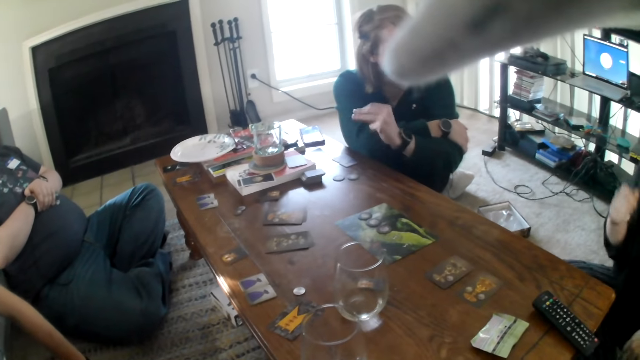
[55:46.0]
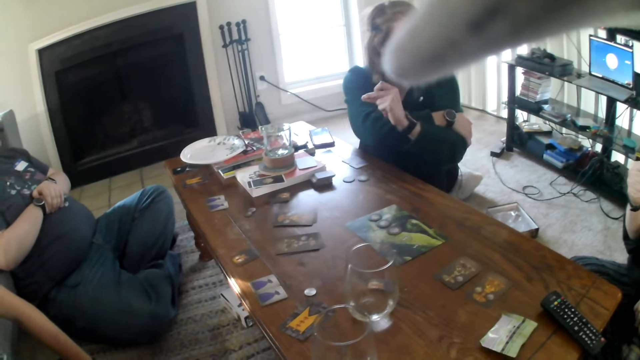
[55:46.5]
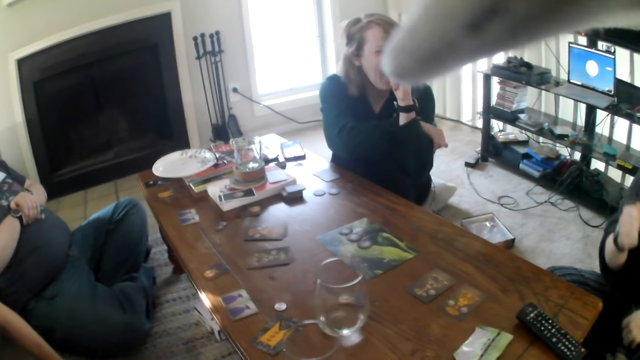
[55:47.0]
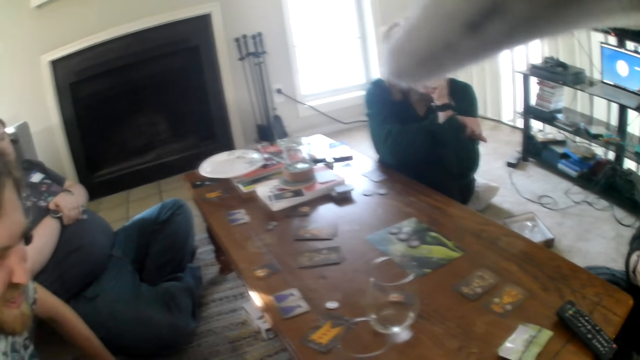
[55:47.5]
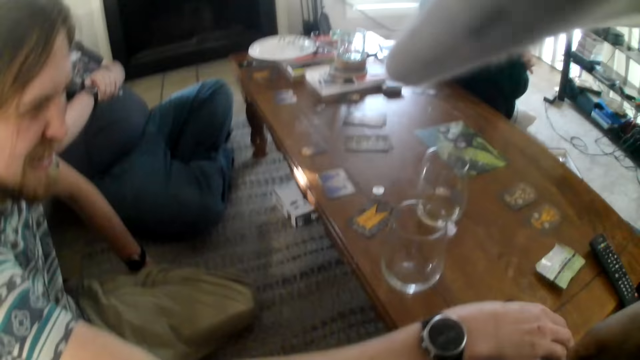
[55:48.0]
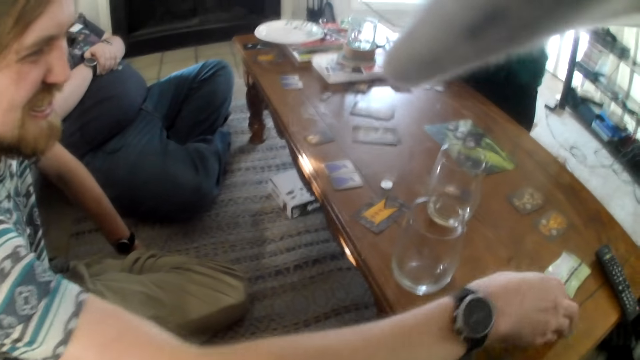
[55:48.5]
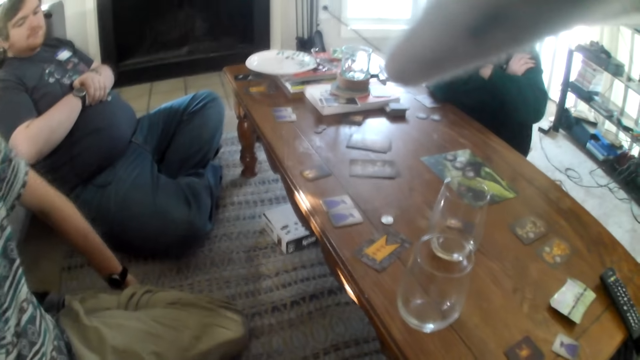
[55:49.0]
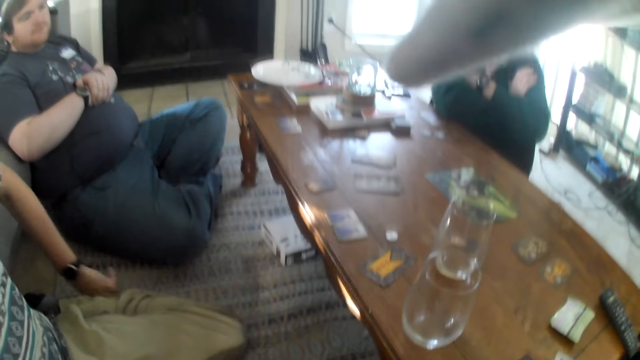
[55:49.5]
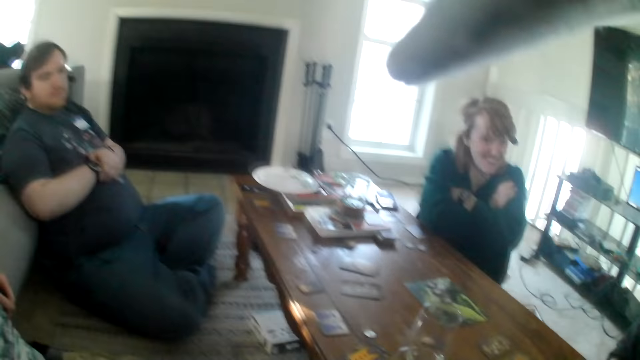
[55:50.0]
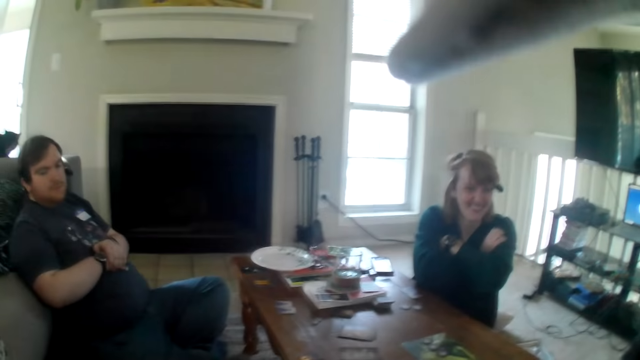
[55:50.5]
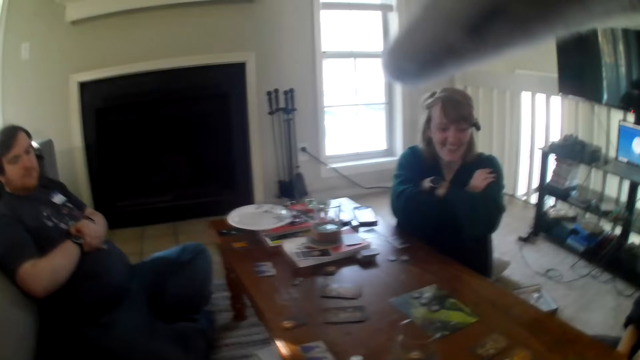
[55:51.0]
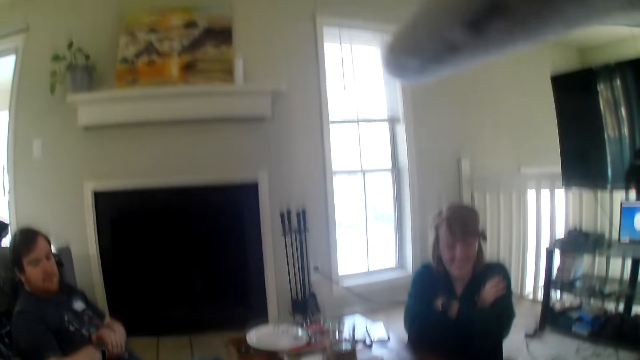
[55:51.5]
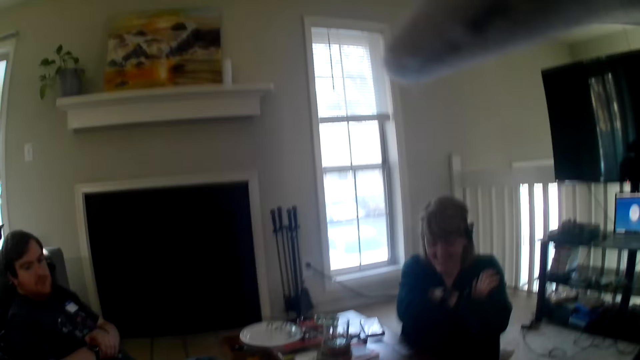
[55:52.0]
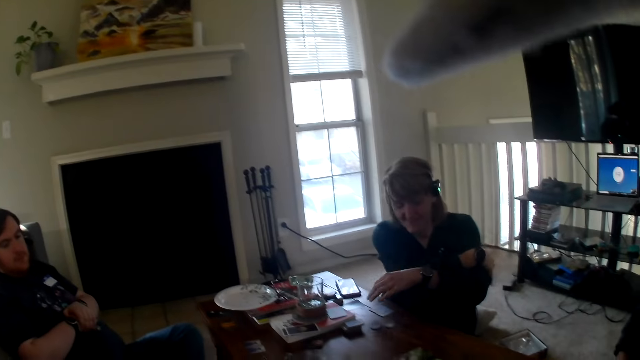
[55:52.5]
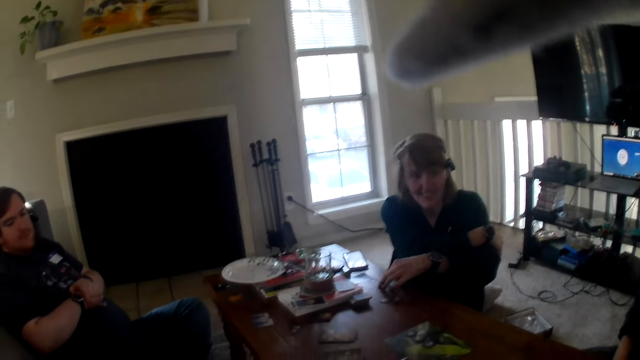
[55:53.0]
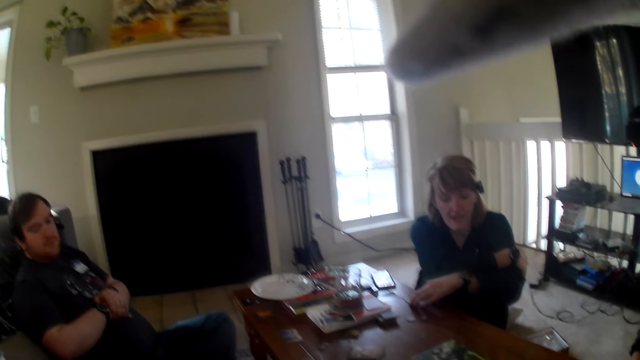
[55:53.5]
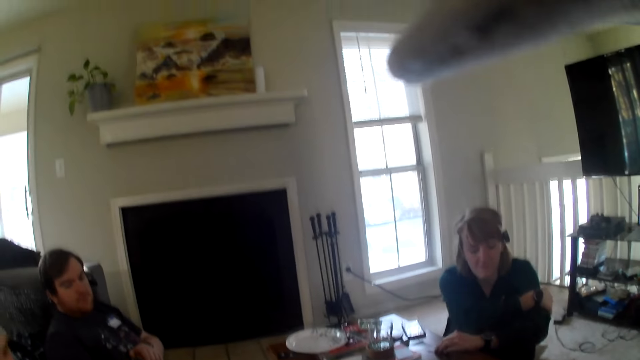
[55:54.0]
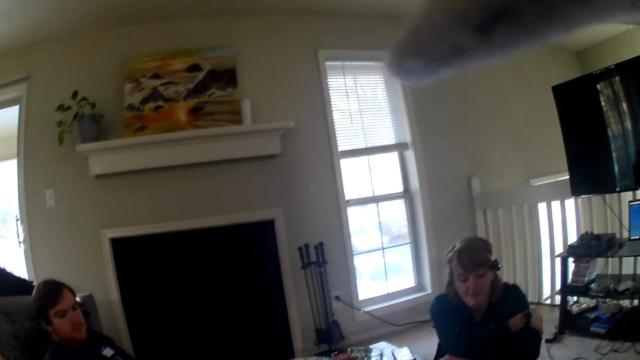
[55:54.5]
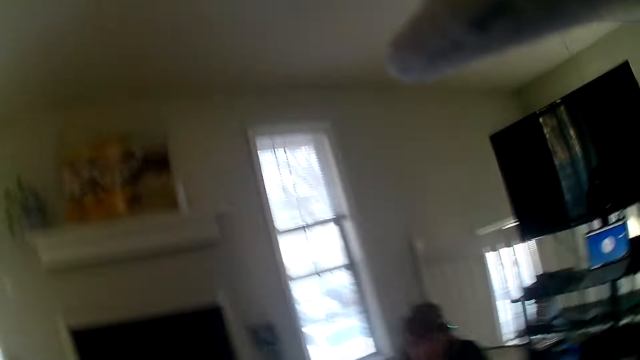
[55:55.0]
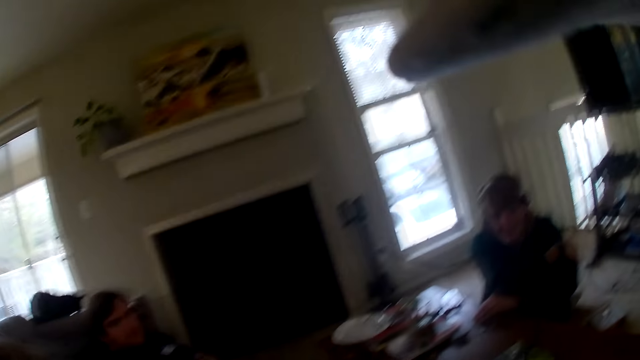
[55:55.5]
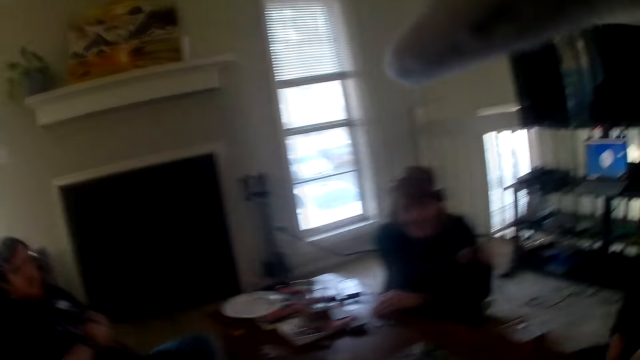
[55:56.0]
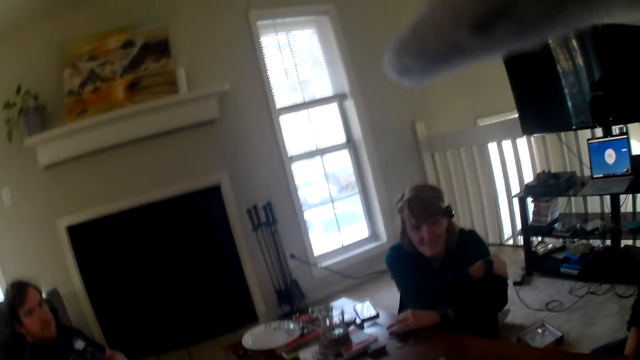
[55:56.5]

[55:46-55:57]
The camera wearer looks around the table. A woman snaps her fingers. A man moves his hand and places a card on the table. The camera wearer looks at the woman. The woman touches the cards on the table. She holds a card on the table.

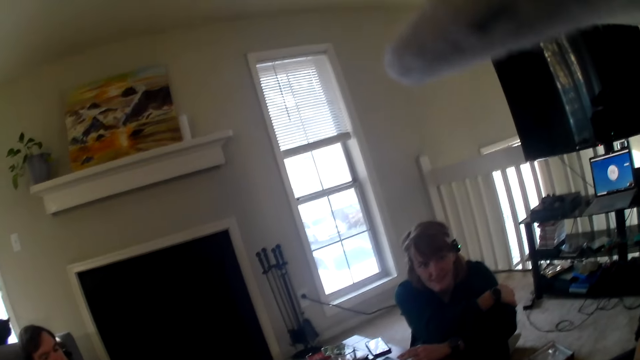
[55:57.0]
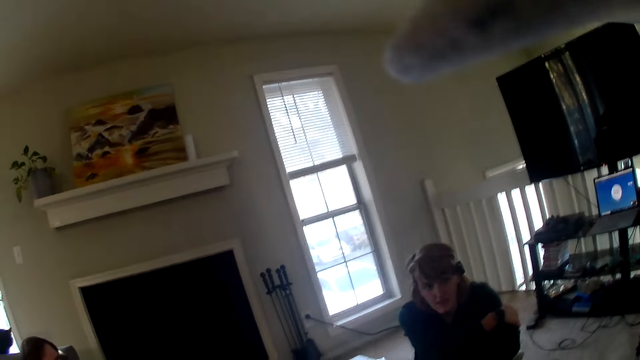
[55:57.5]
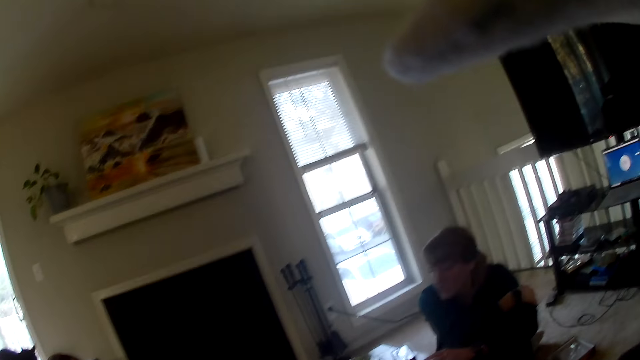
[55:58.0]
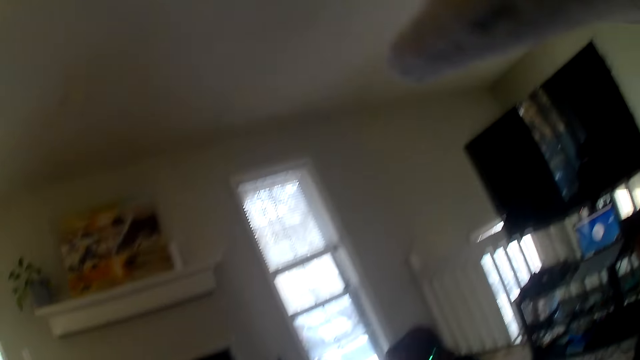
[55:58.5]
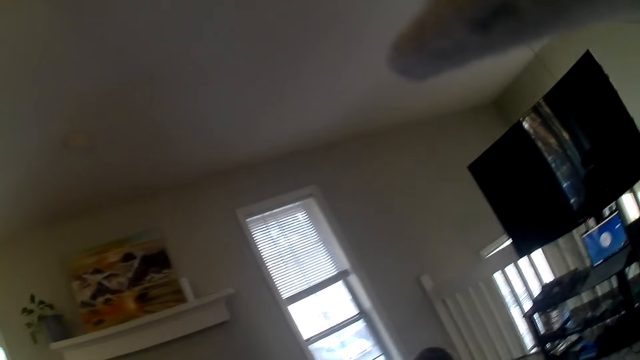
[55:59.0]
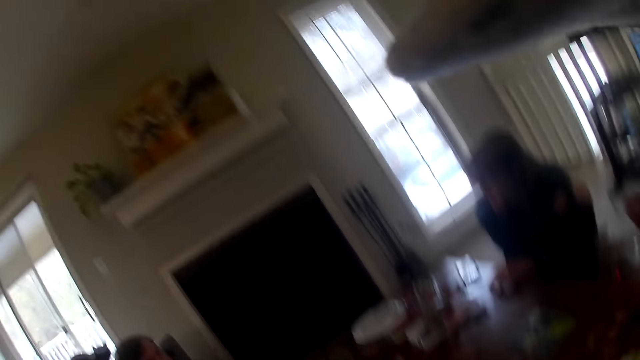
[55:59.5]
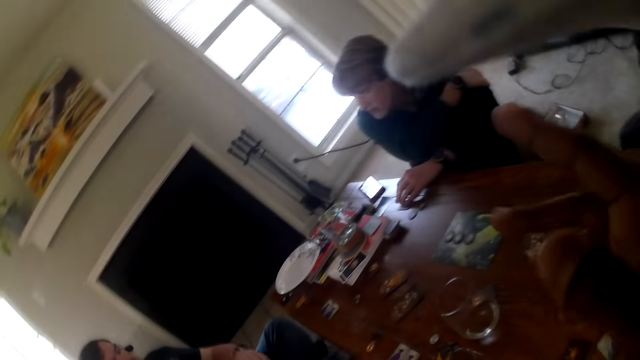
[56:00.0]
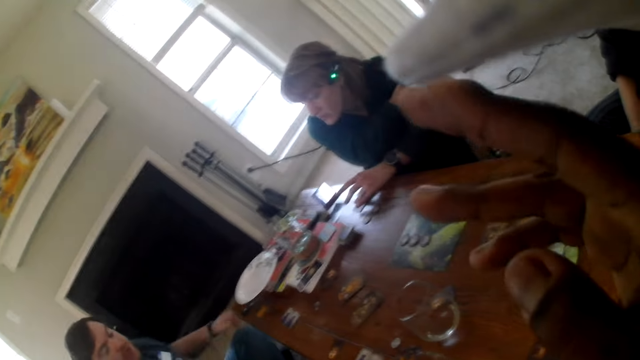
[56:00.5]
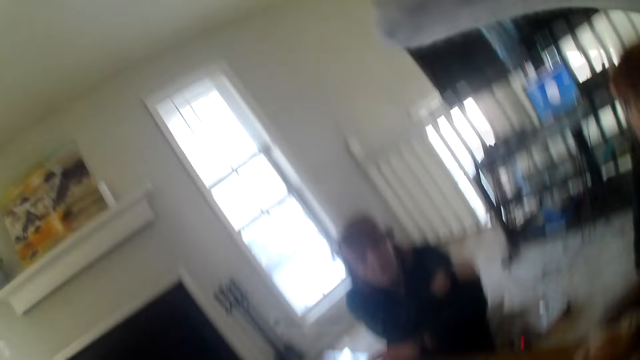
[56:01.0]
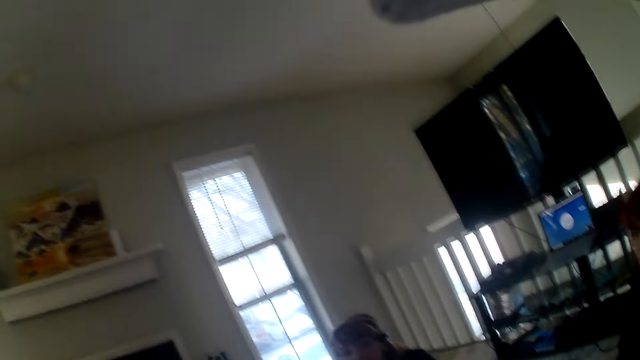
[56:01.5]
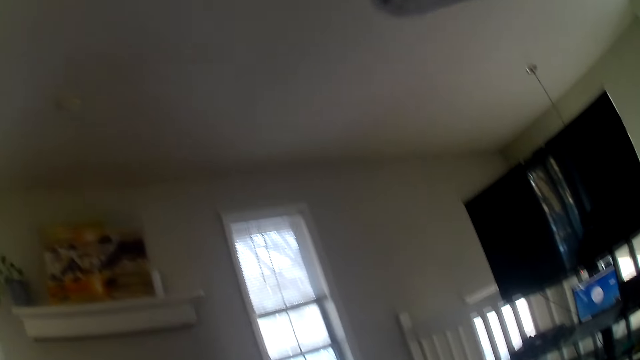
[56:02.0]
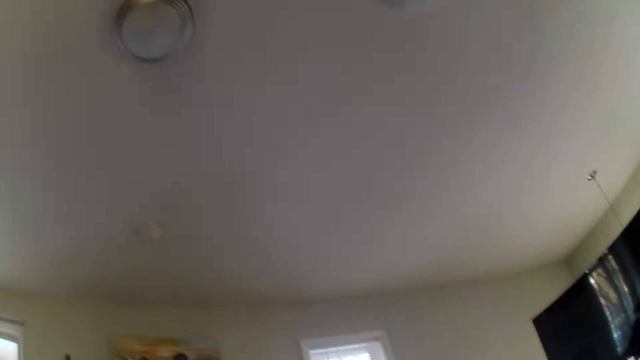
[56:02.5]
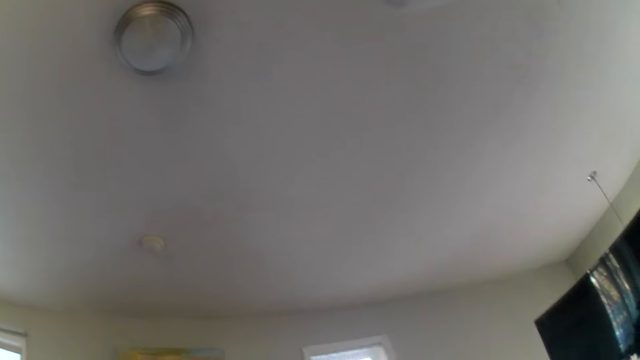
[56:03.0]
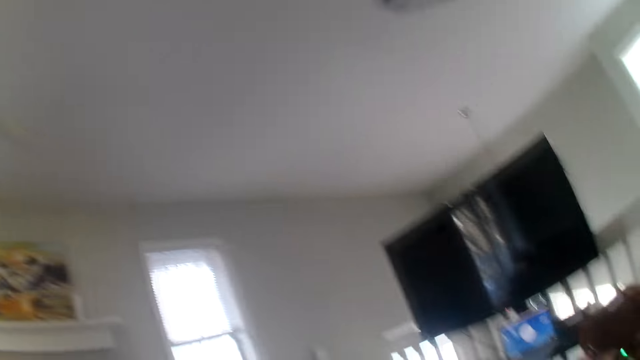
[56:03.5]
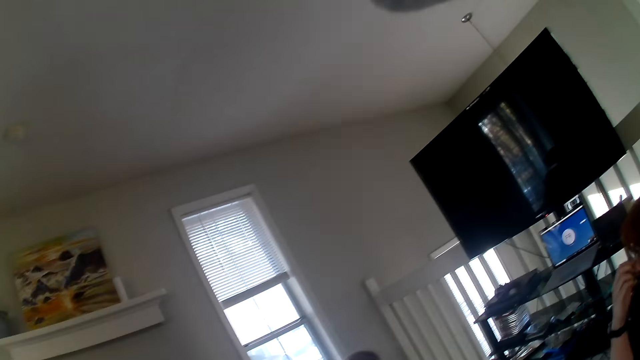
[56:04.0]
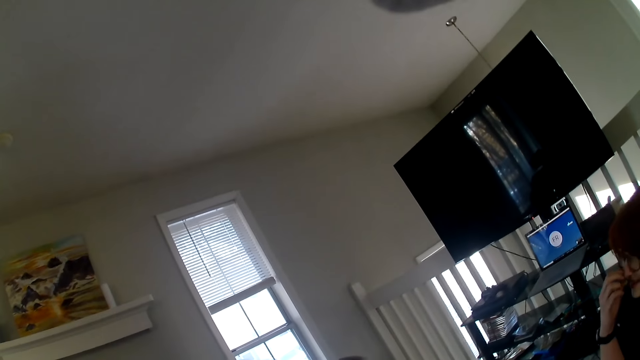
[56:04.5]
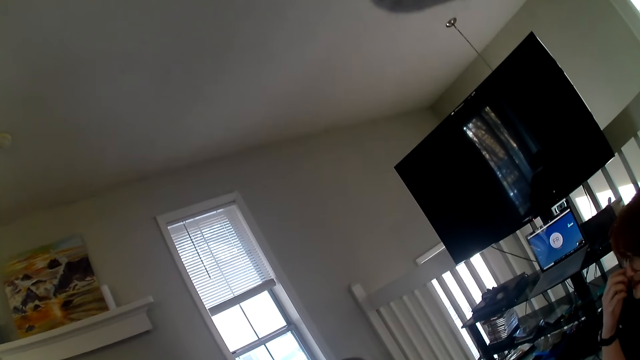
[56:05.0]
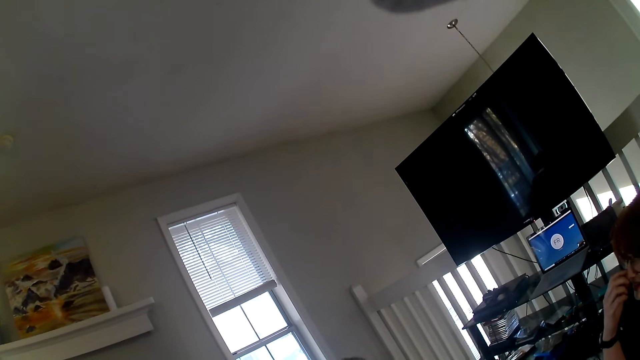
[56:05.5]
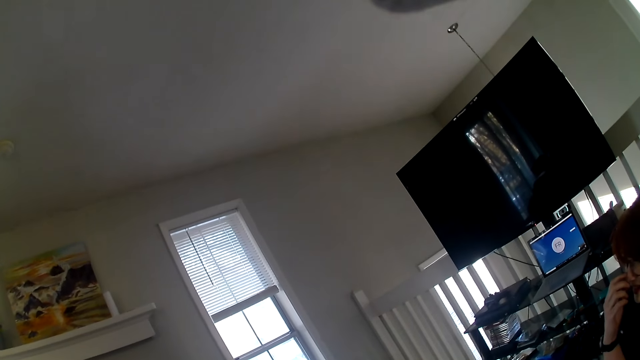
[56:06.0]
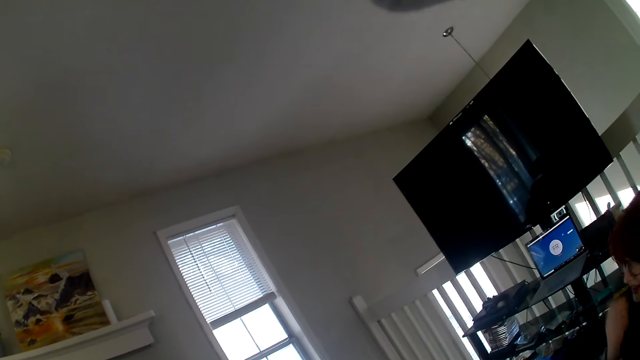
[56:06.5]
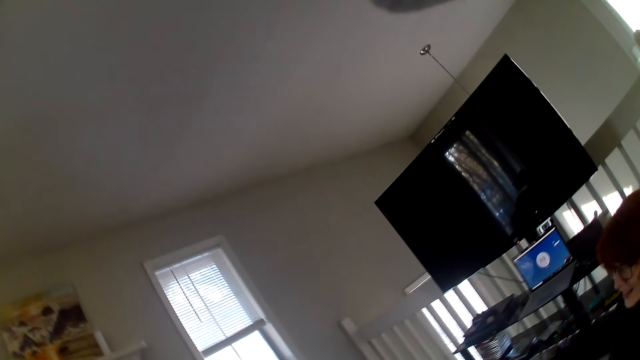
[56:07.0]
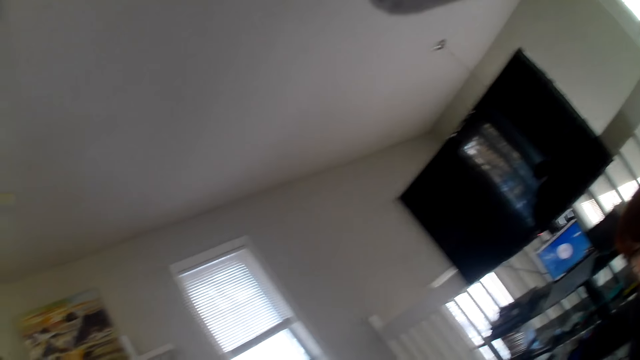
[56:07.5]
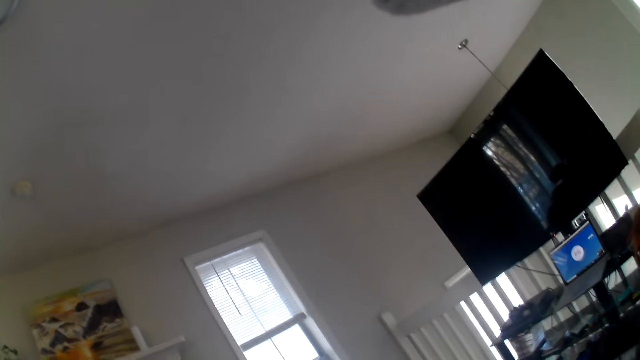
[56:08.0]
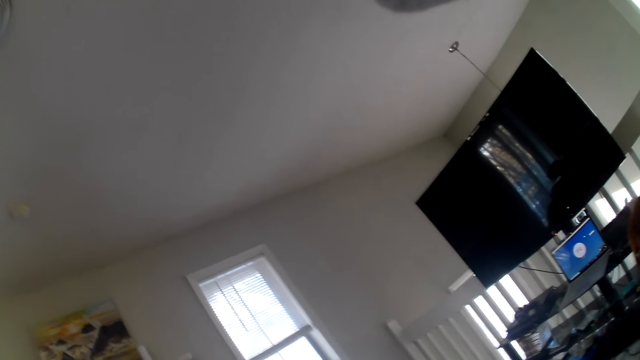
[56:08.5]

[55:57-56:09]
The camera wearer looks around the room. They move a hand. A woman scratches her face.
